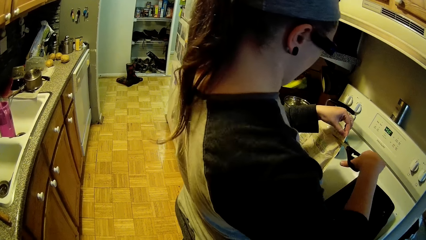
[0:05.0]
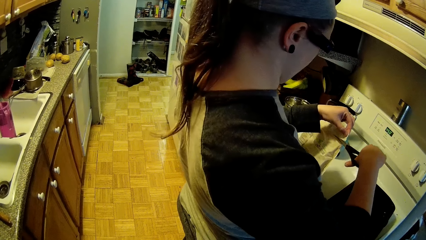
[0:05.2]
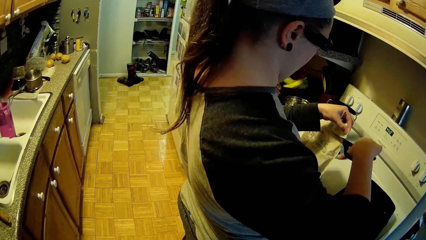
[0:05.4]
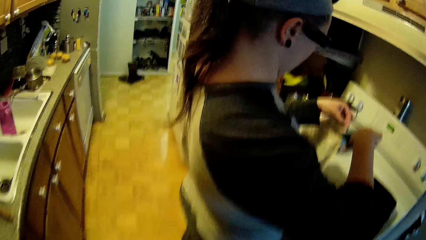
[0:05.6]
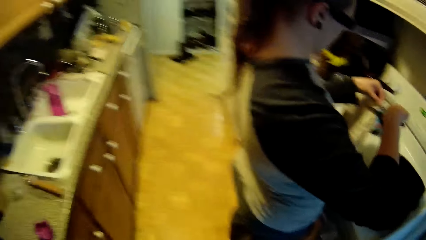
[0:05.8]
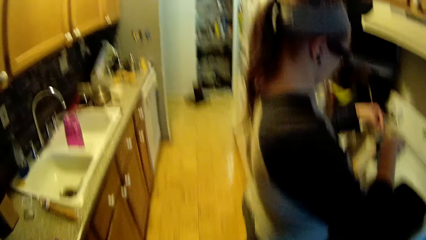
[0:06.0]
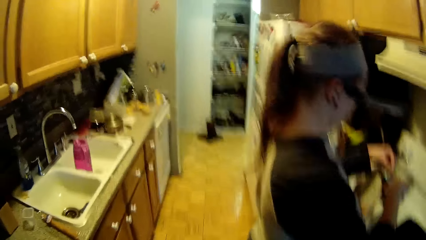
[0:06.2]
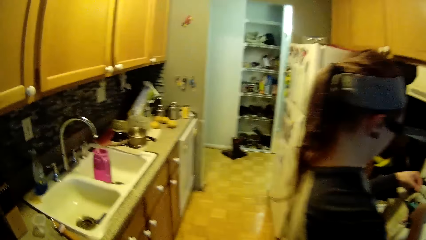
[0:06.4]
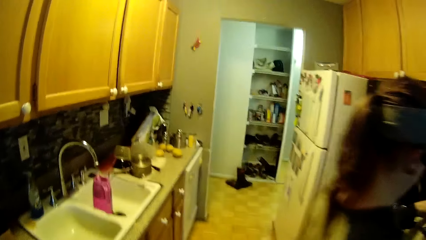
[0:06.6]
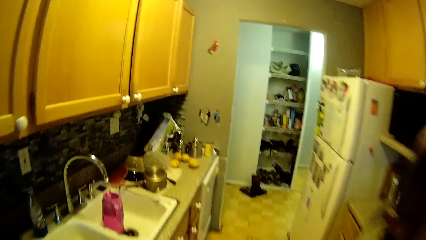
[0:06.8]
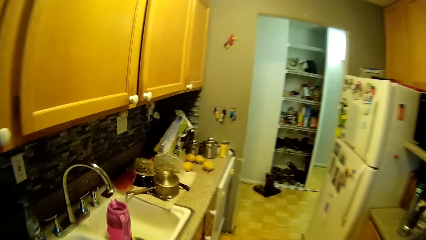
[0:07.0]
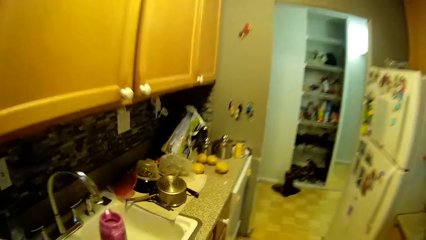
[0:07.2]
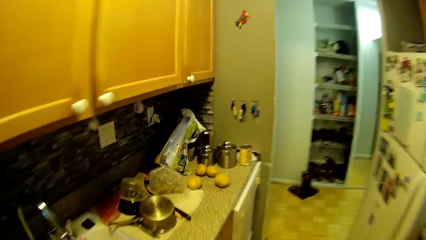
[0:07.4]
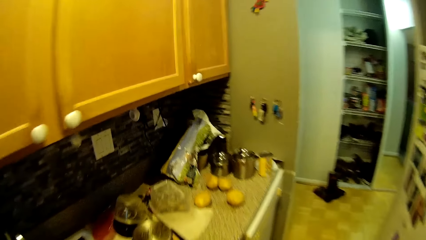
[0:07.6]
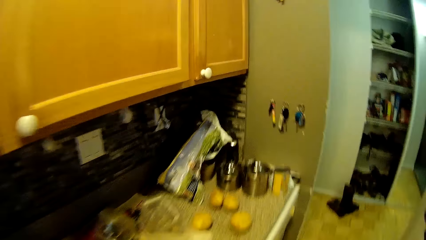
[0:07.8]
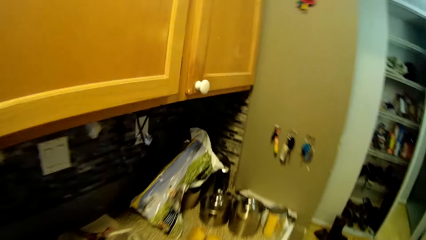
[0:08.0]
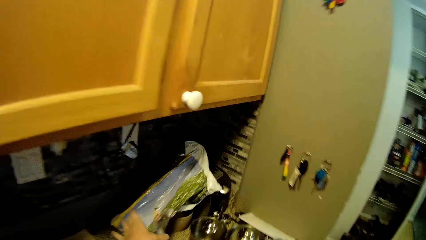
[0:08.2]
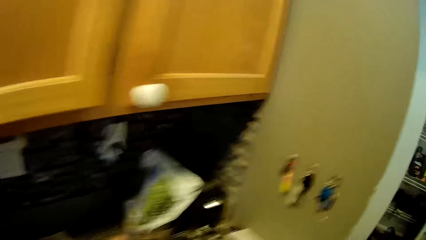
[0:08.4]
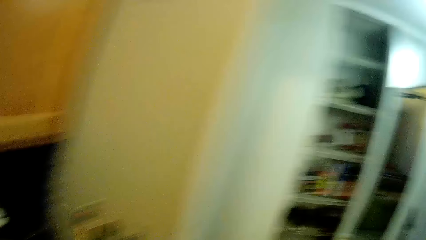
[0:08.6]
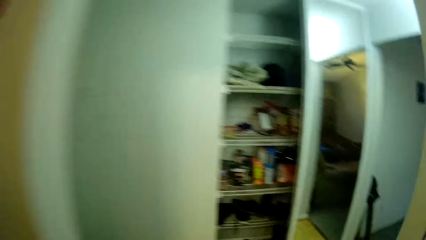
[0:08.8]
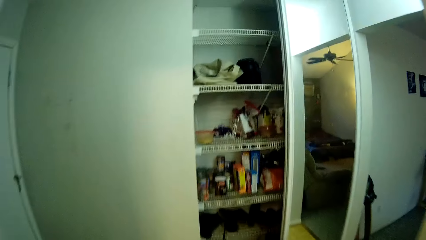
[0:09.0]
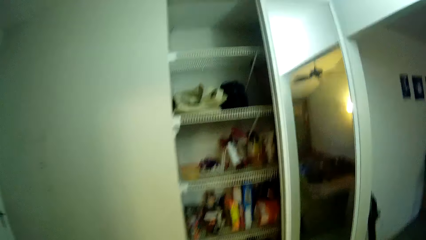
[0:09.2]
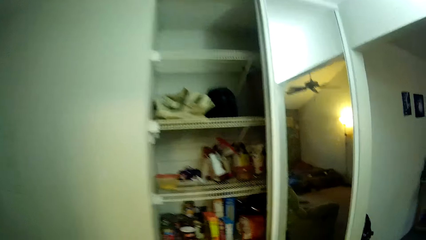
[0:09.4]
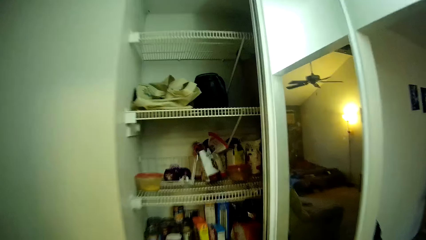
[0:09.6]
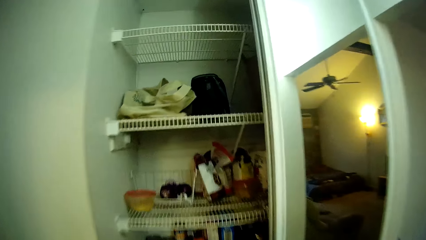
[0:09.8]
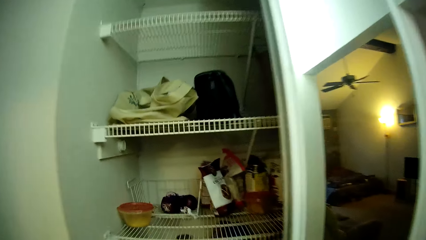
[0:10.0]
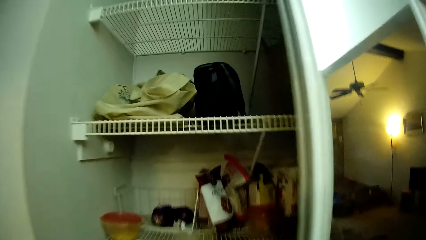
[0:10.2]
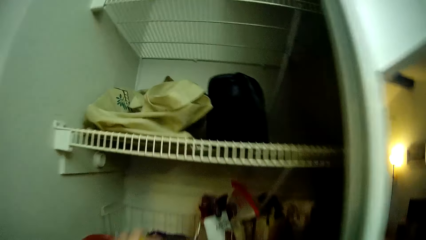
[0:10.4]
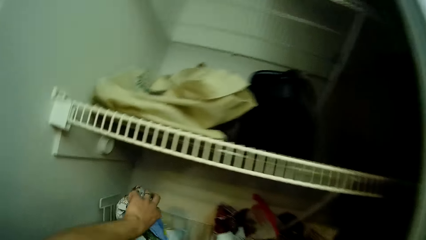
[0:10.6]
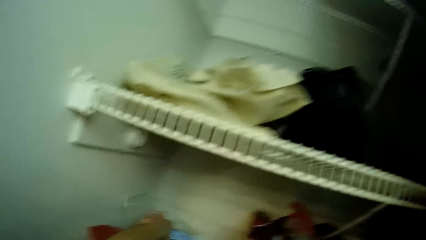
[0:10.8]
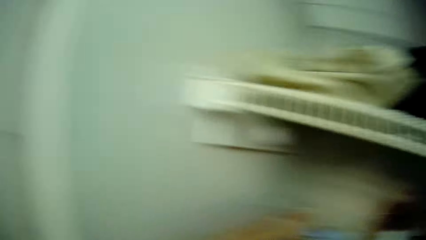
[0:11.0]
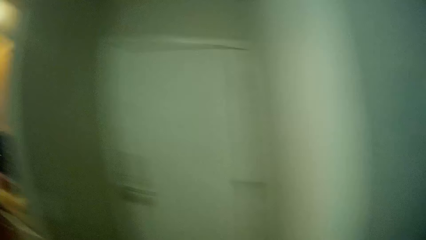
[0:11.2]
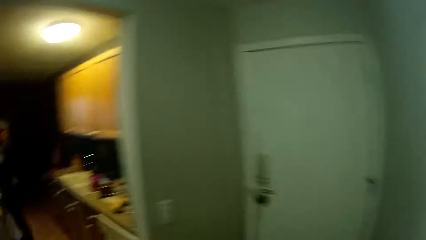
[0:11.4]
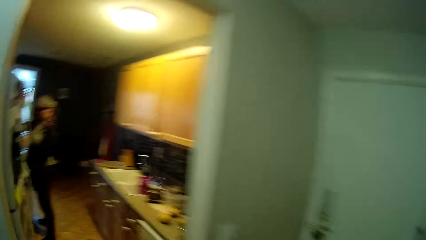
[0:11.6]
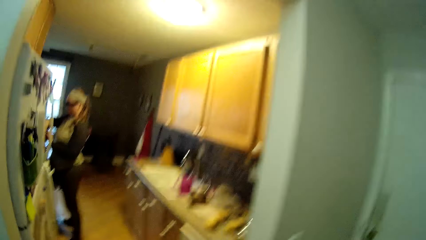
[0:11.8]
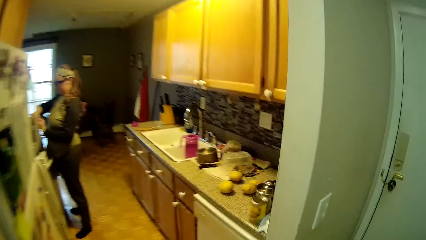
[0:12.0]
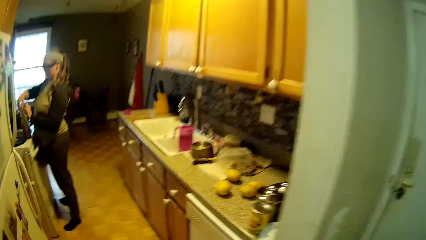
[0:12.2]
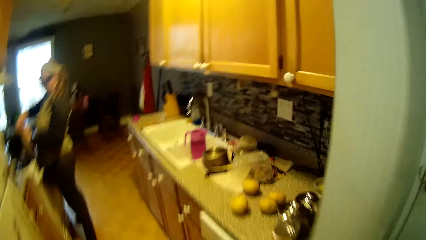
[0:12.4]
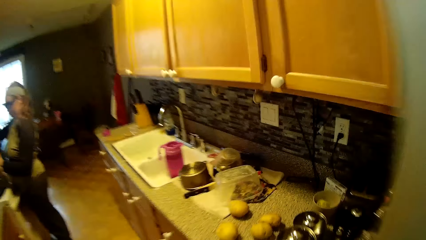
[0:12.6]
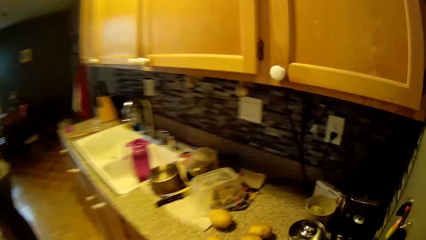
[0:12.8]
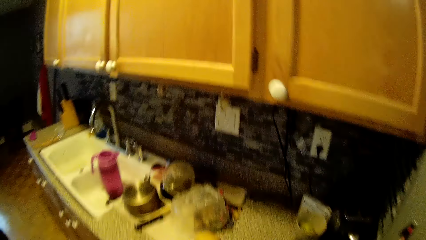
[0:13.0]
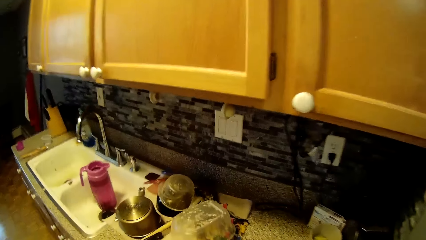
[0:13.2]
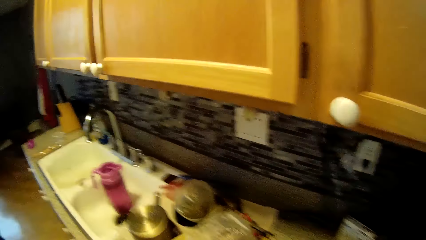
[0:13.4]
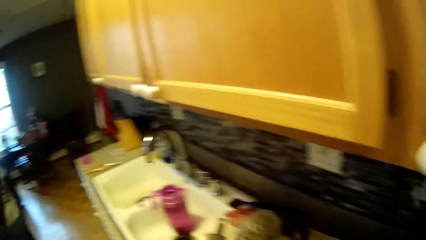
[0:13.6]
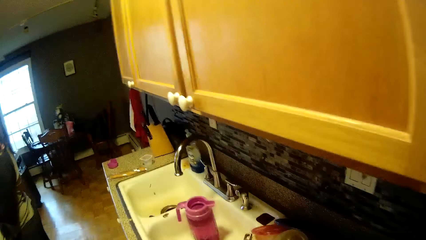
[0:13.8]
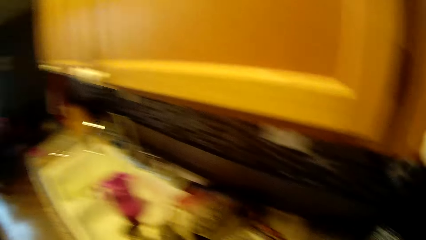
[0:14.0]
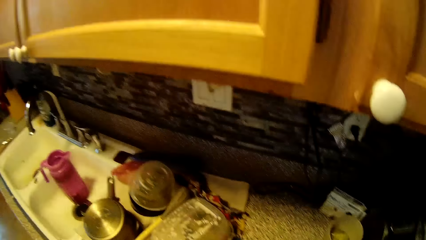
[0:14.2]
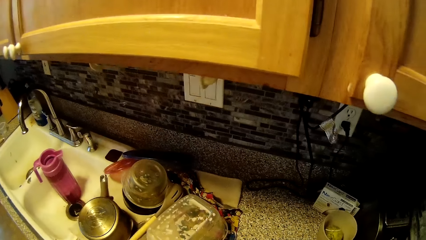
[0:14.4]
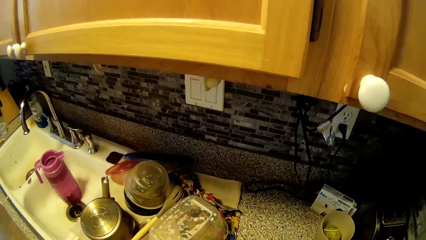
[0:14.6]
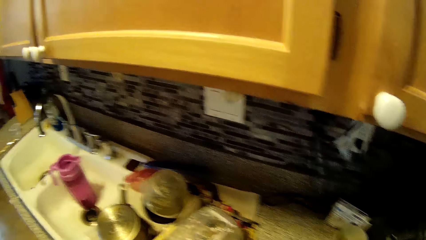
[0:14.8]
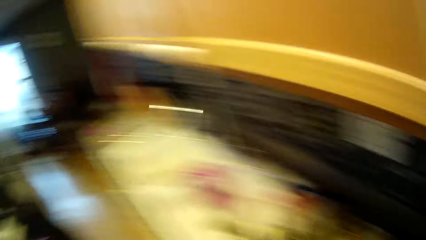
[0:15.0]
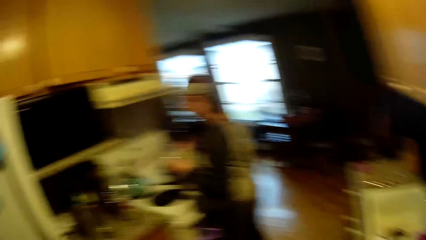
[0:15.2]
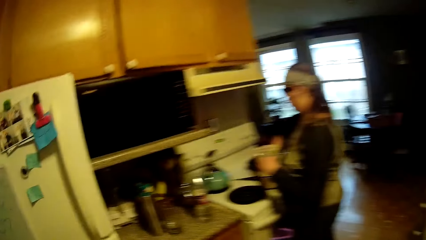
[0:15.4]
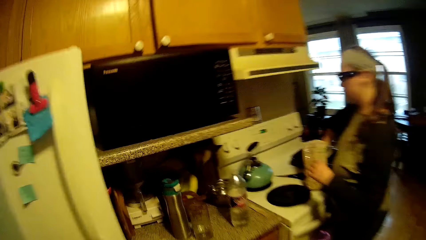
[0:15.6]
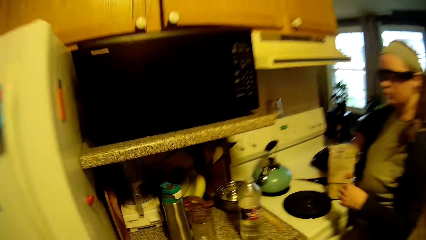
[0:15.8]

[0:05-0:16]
The camera wearer talks to a woman. They walk towards the counter. They walk around the room. They pick up the packet. They walk towards the pantry. They place the packet in the pantry. They walk to the kitchen. They walk around the room. They gather the packets. They move towards the woman.

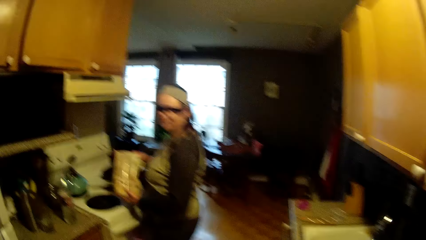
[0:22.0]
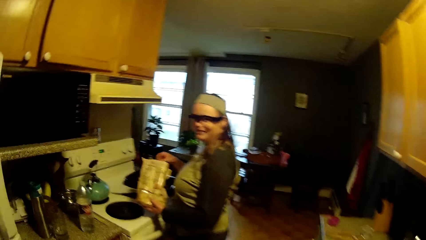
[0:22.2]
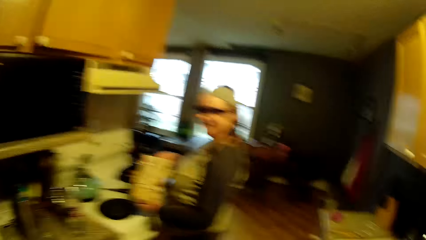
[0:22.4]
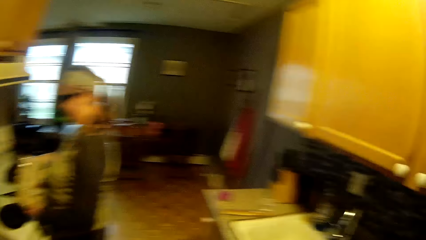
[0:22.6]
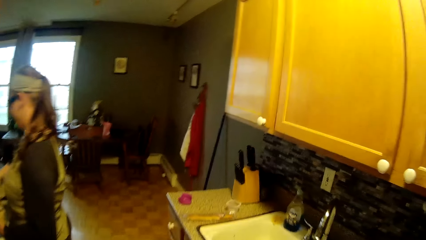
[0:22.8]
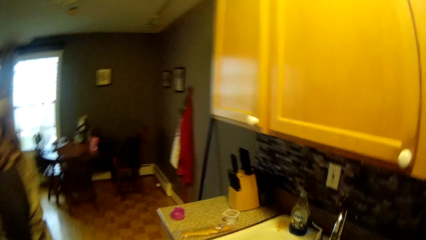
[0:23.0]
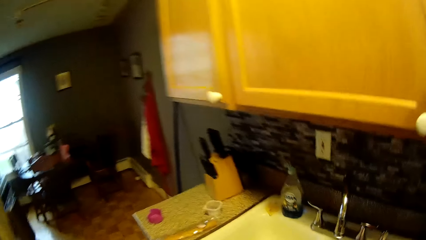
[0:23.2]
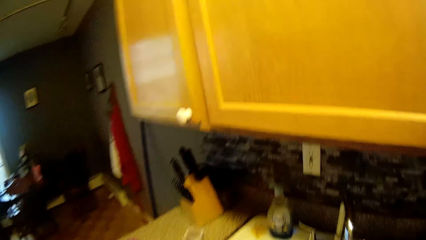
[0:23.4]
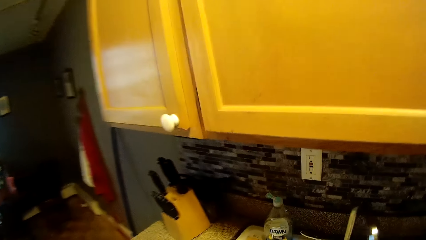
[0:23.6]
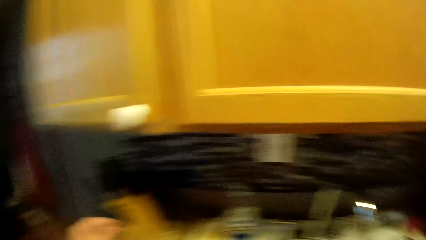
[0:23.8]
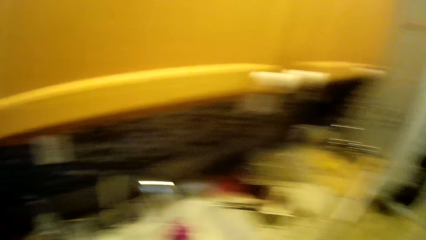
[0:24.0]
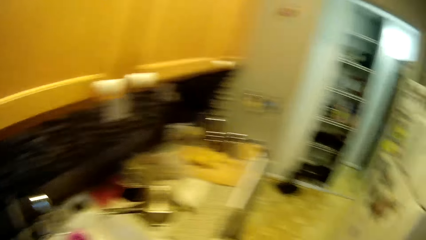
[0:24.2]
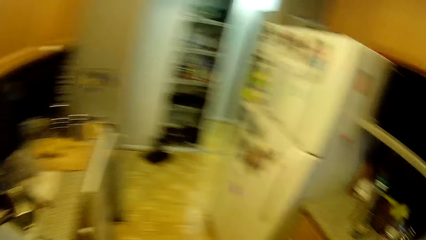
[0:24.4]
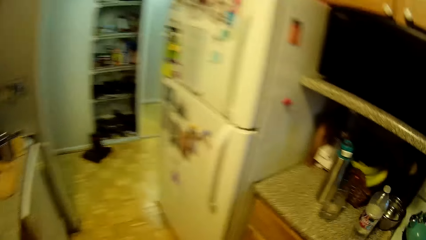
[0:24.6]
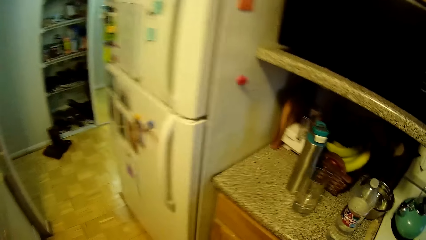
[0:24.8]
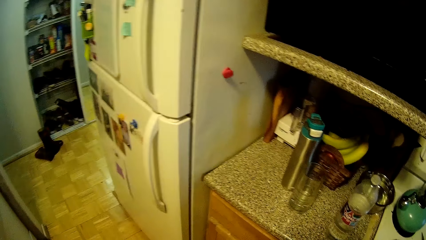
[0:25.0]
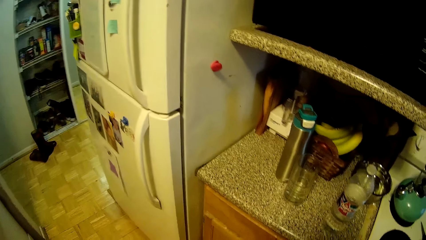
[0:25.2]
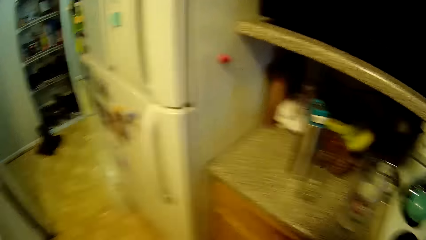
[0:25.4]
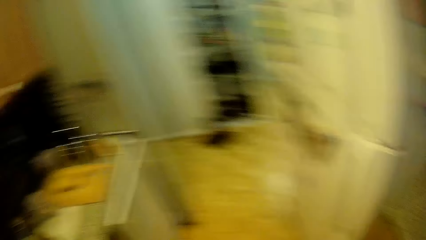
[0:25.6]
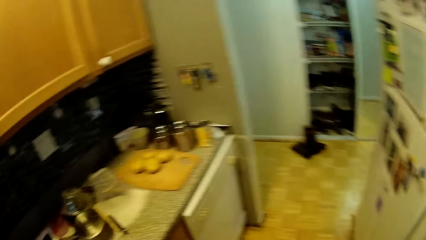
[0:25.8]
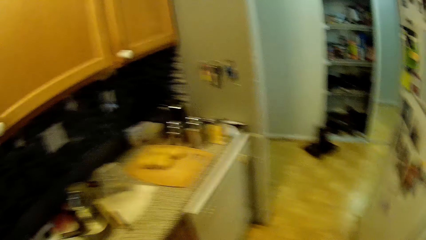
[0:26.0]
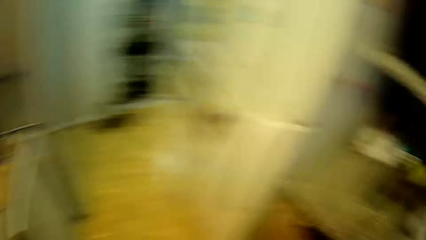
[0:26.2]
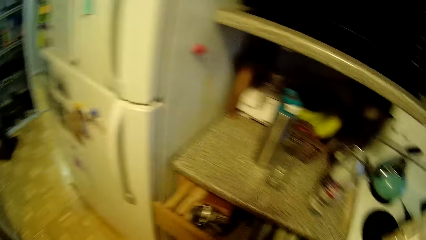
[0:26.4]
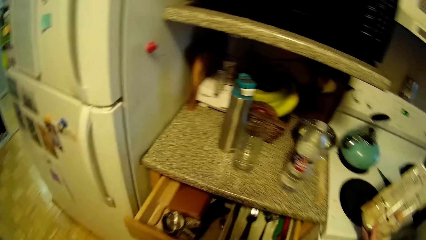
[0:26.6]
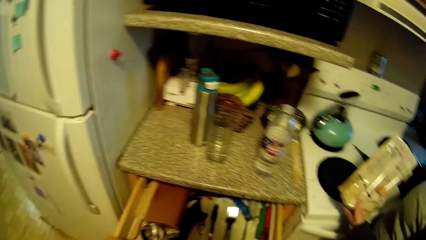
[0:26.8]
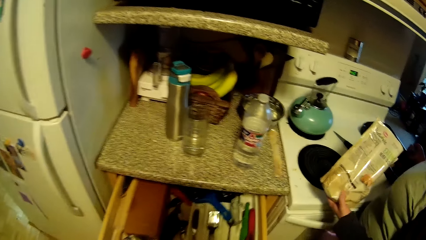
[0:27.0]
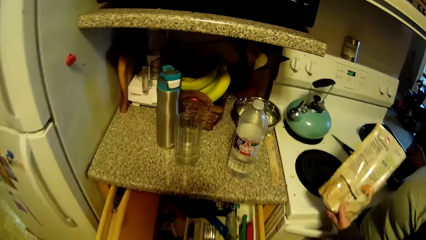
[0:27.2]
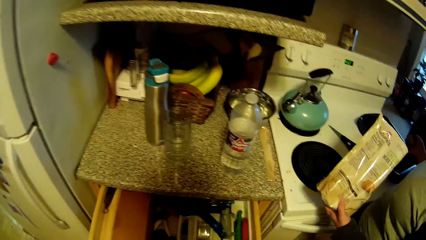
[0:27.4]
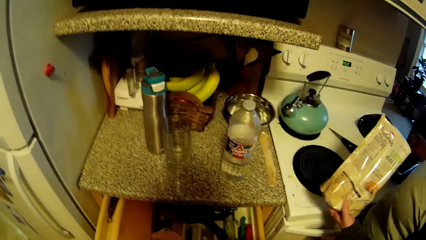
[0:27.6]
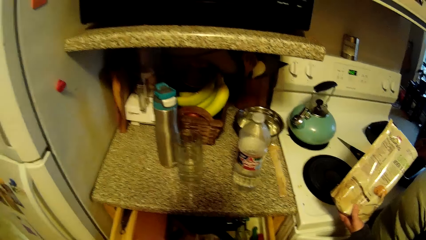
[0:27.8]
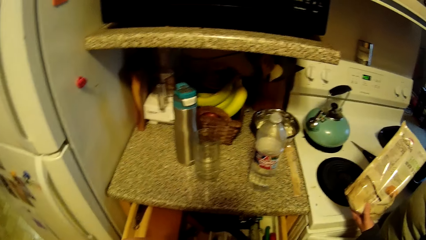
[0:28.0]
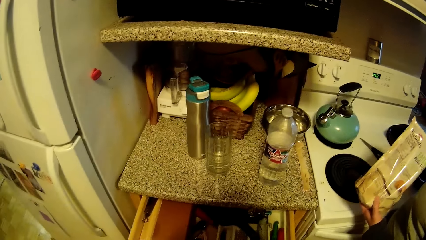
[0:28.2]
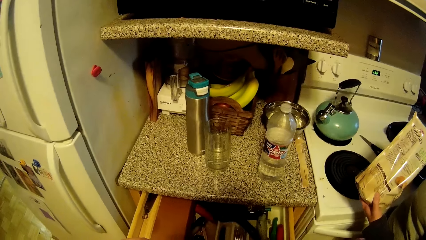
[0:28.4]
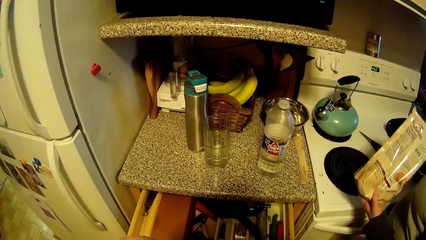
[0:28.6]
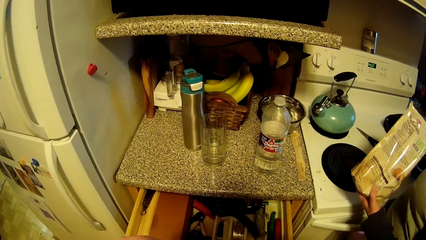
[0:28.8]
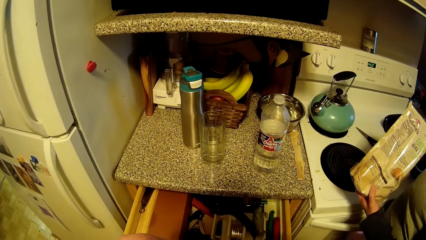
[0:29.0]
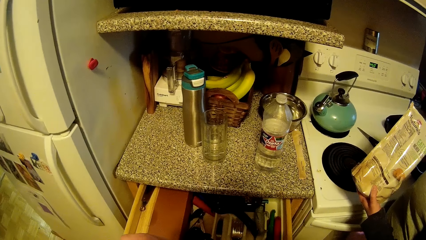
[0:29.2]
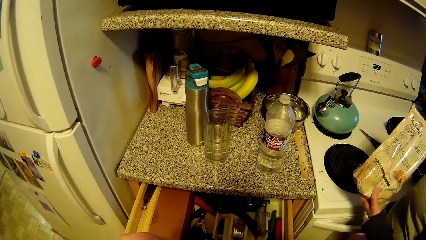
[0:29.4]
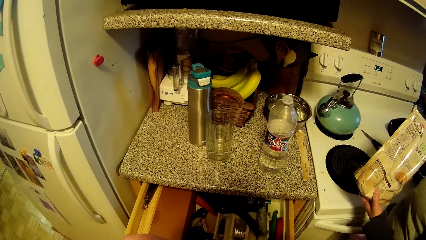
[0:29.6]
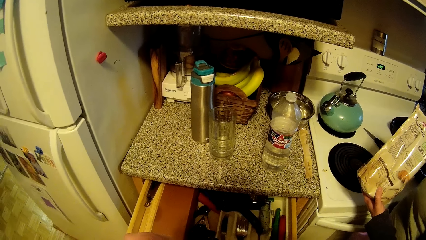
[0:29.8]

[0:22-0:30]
The camera wearer walks around the room. They look around. They open the drawer. They stare at the drawer.
